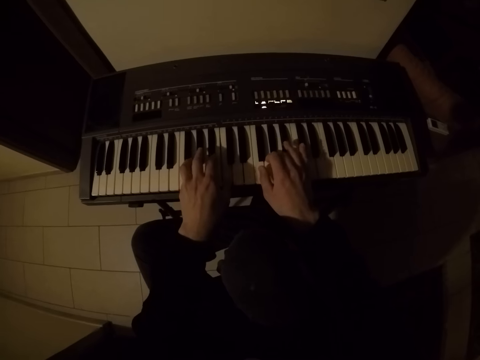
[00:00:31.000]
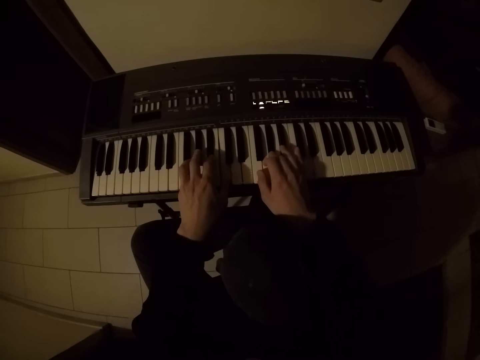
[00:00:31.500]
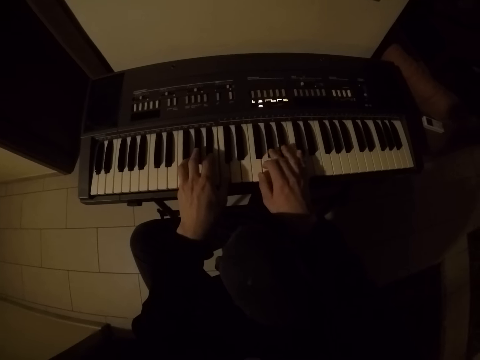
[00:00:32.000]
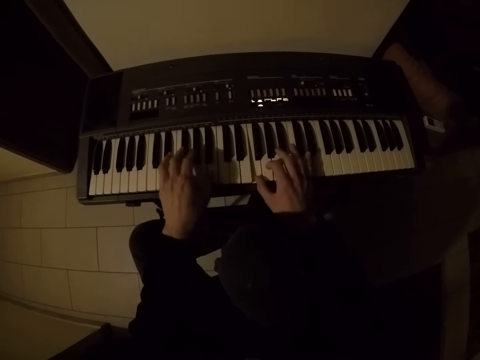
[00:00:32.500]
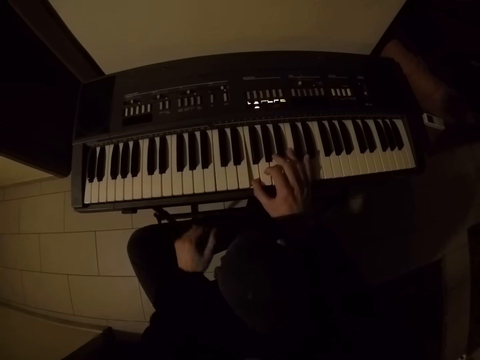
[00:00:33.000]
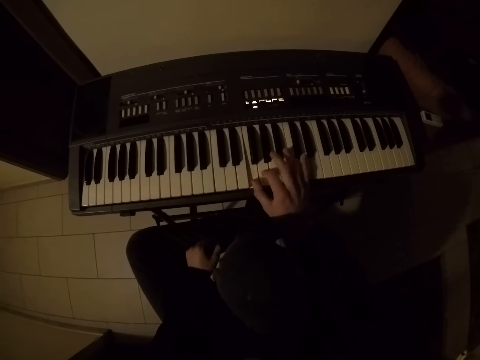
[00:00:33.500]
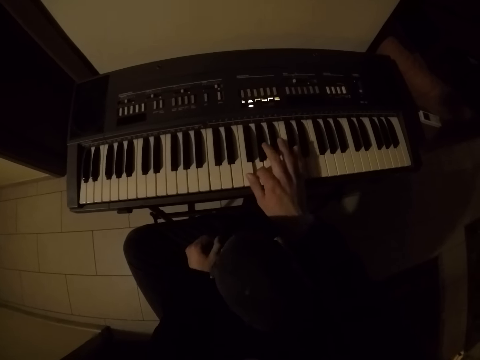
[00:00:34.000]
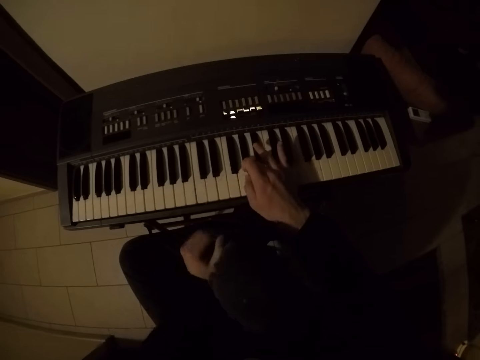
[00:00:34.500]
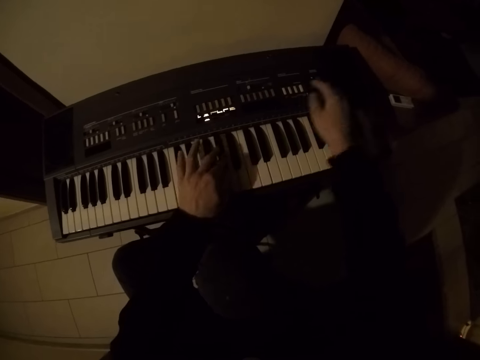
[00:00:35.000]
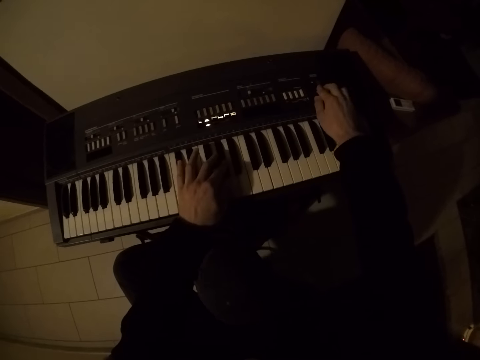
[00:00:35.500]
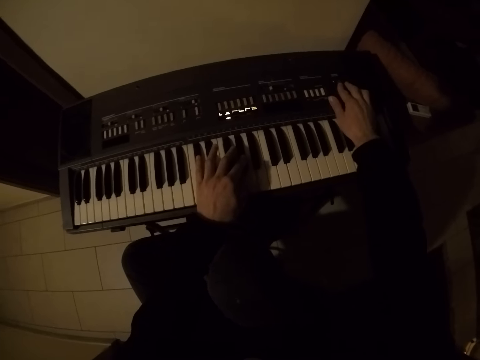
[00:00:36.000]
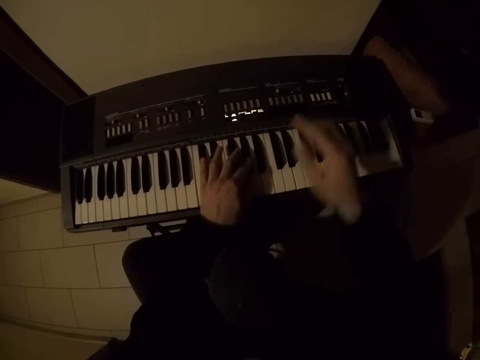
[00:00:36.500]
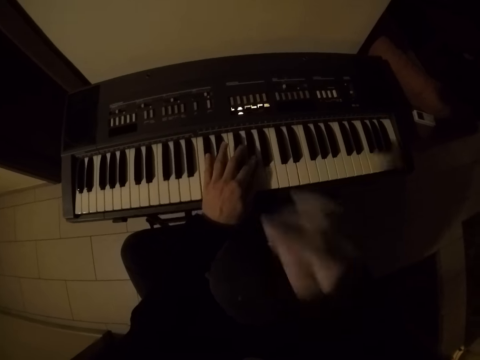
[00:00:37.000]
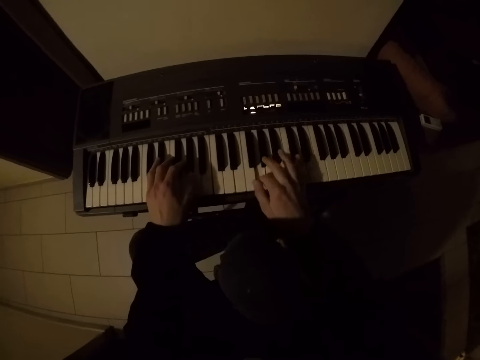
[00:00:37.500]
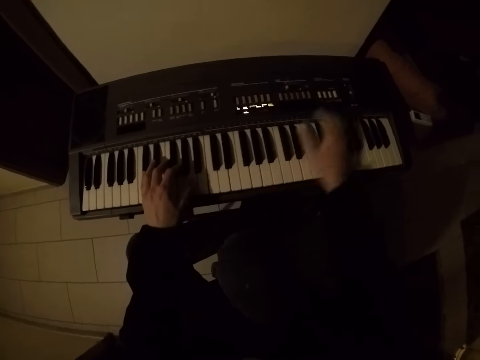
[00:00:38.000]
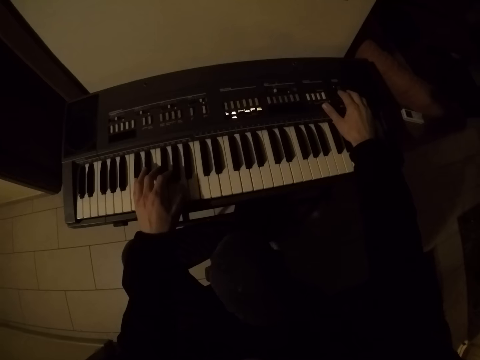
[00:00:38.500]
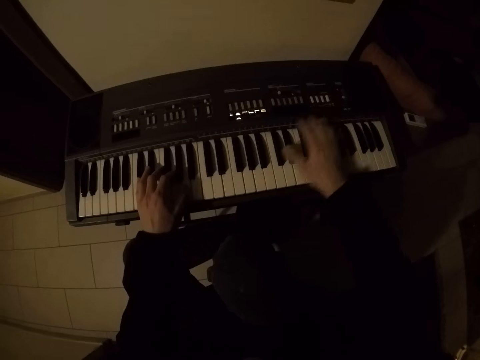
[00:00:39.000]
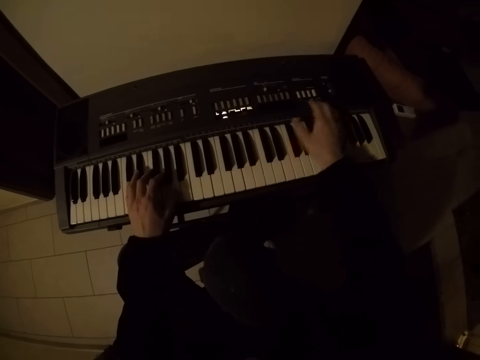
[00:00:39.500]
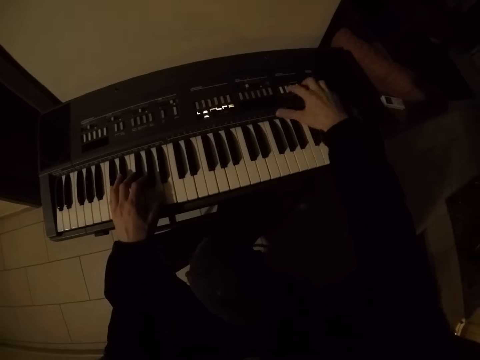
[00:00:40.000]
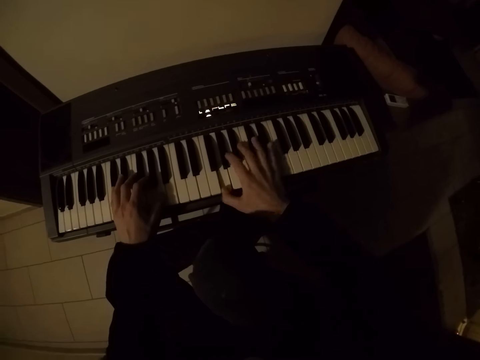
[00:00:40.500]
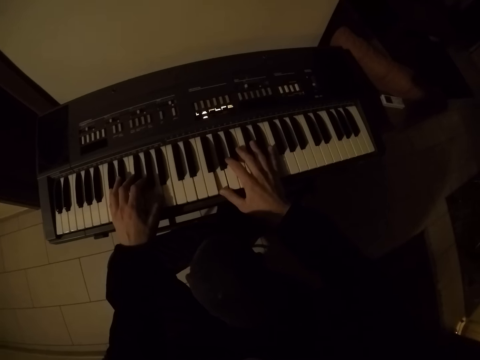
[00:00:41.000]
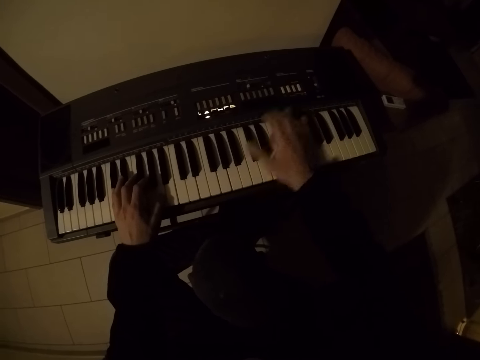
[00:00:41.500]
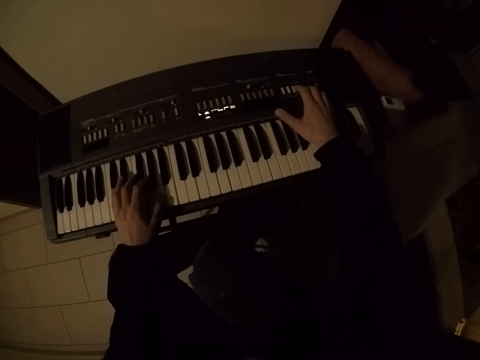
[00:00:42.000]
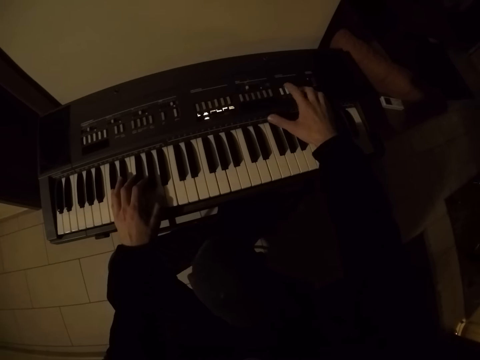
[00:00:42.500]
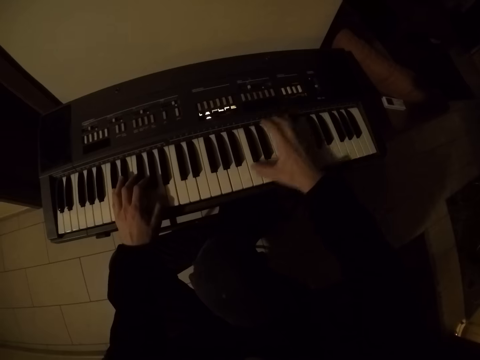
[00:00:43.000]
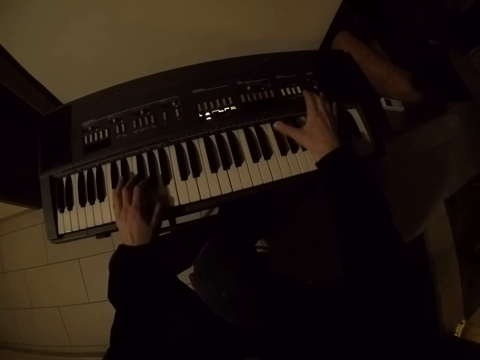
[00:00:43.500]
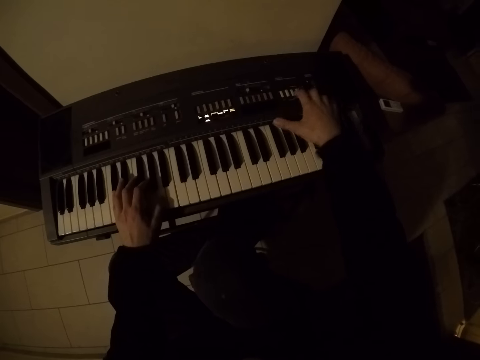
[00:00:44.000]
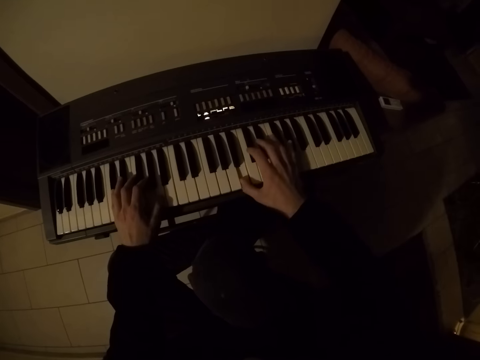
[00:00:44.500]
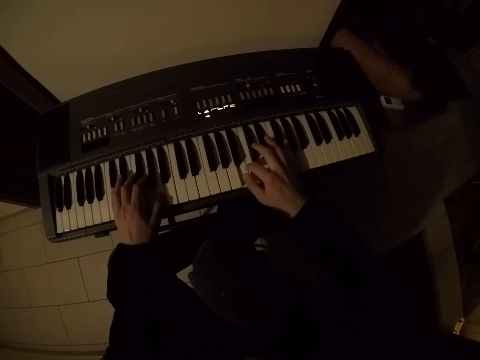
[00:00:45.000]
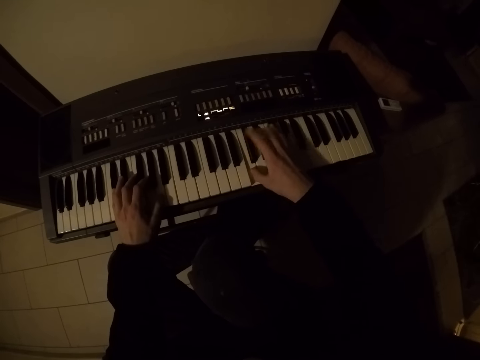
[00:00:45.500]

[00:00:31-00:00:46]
The camera wearer plays the keyboard piano with his right hand. He rubs his face with his right hand. He plays the keyboard piano with both hands.

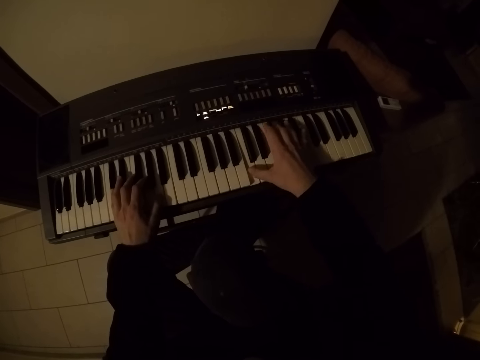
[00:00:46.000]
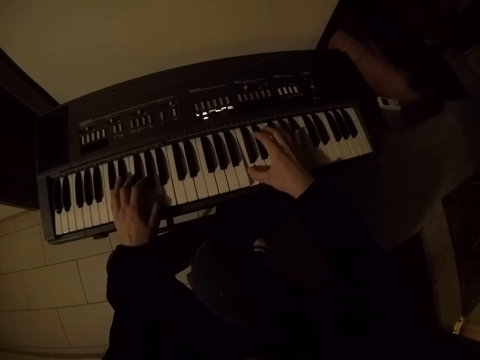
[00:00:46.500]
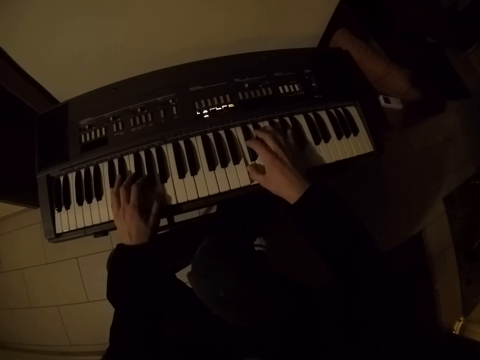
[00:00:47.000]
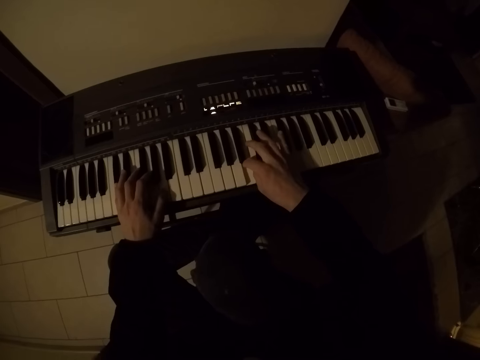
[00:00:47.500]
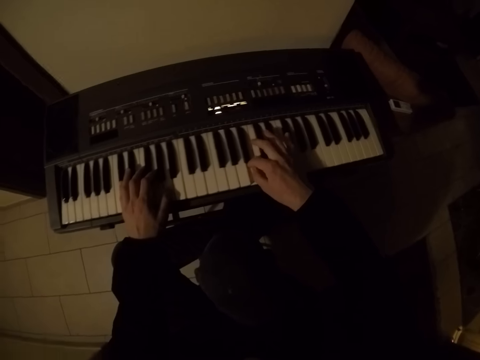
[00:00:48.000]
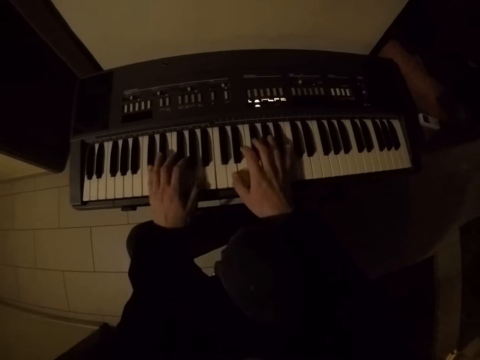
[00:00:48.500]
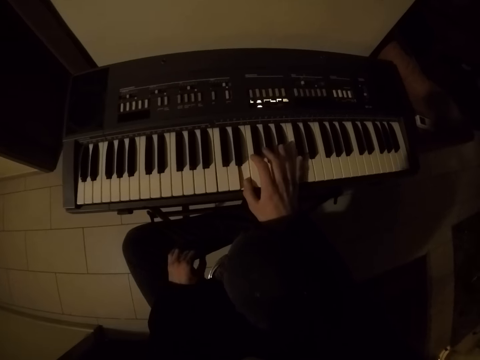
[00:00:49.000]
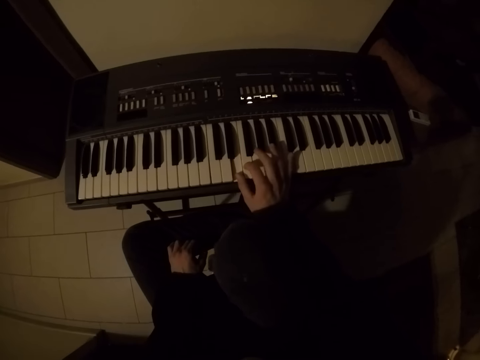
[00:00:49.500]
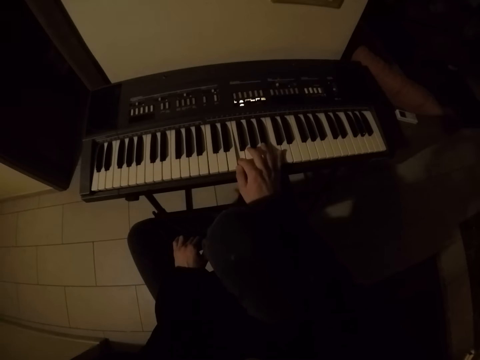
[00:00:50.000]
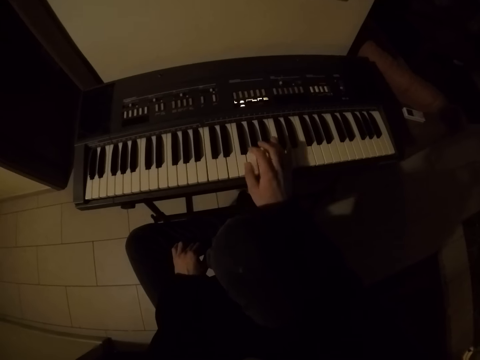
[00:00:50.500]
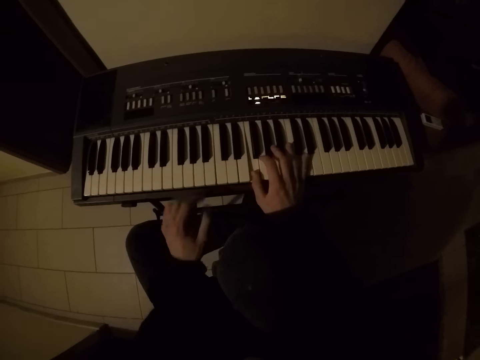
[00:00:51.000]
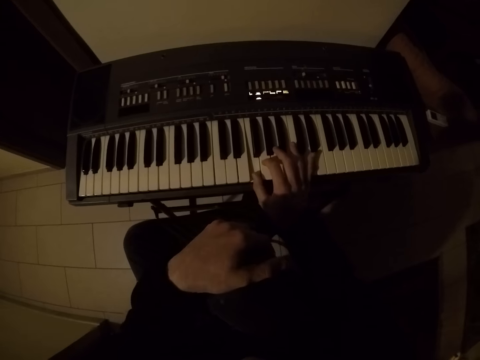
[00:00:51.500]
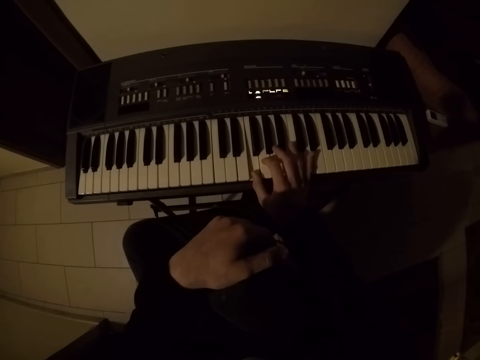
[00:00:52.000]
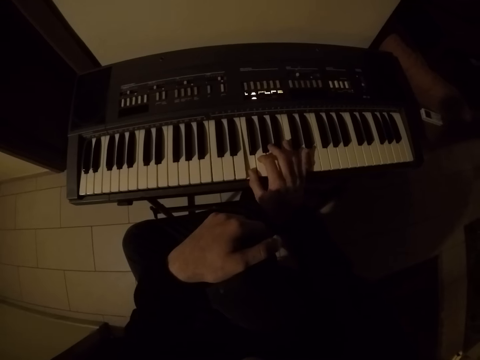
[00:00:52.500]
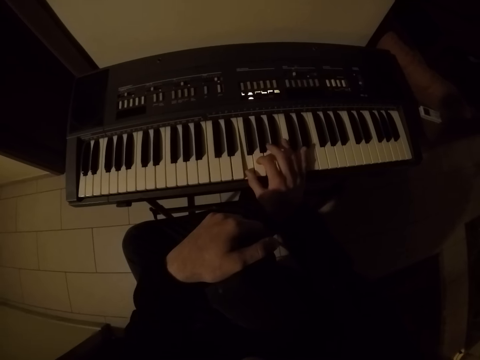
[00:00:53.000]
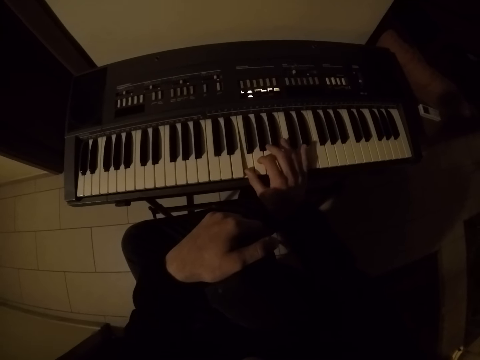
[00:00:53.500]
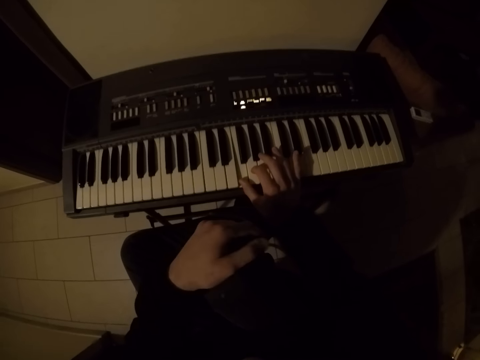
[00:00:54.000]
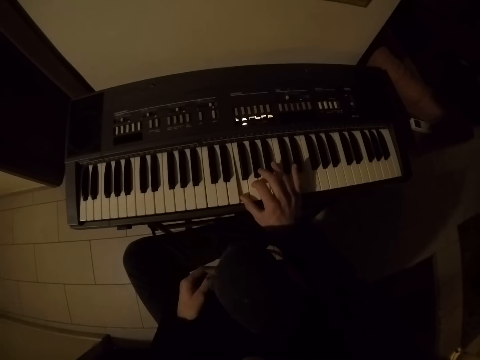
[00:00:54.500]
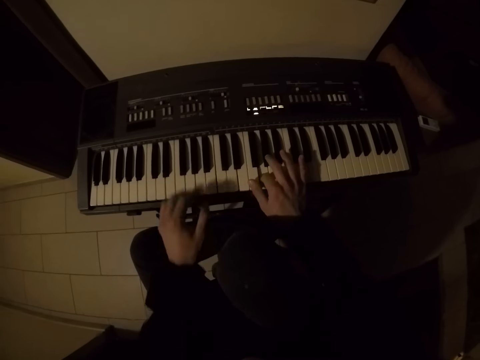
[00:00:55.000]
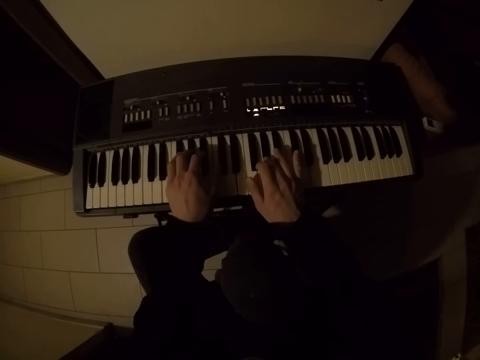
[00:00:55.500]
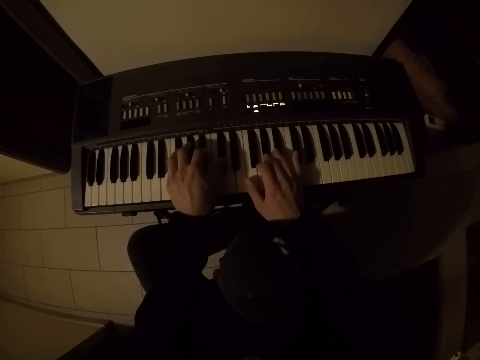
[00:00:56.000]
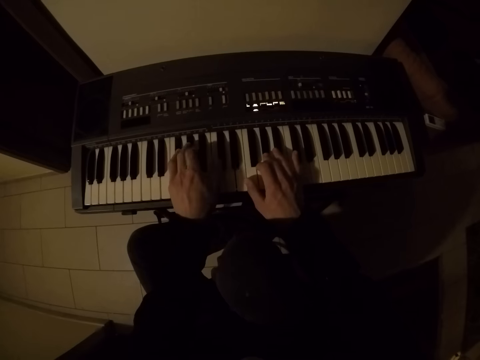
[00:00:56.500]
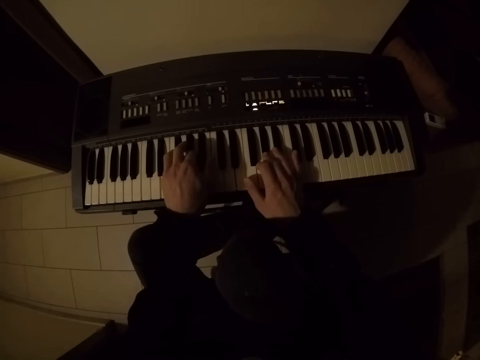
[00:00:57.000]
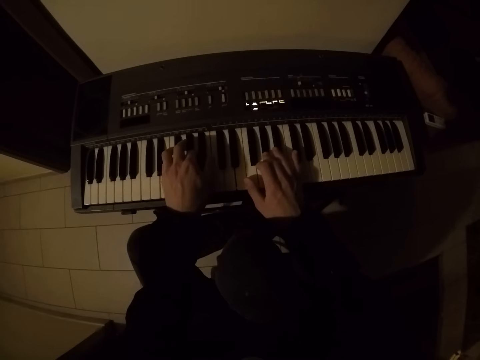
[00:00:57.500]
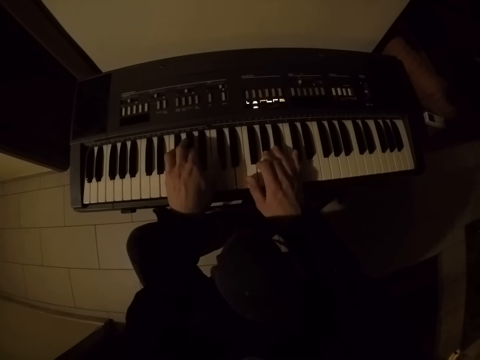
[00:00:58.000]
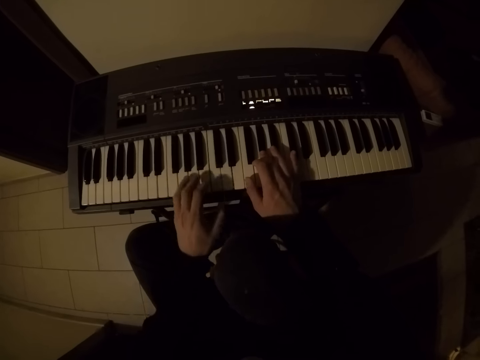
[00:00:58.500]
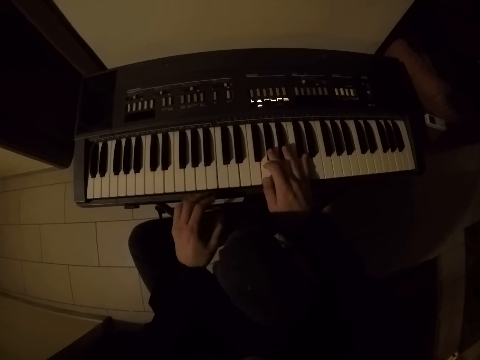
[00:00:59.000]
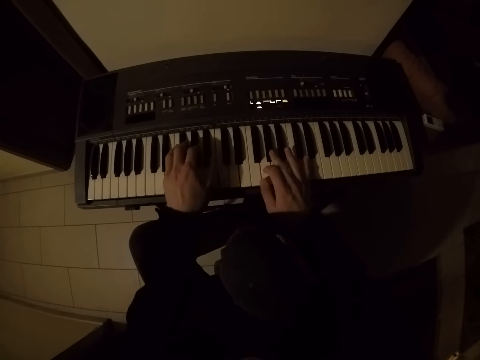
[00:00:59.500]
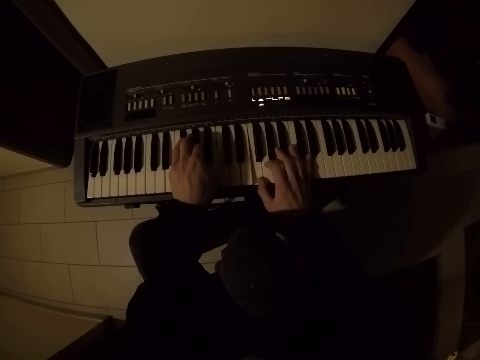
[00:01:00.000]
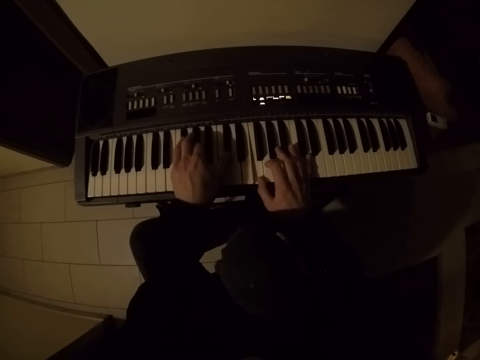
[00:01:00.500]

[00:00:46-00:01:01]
The camera wearer removes his left hand from the piano. He plays the keyboard piano with his right hand. He plays the keyboard piano with both hands.
